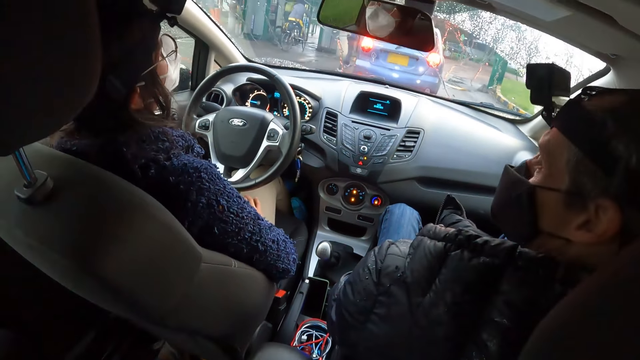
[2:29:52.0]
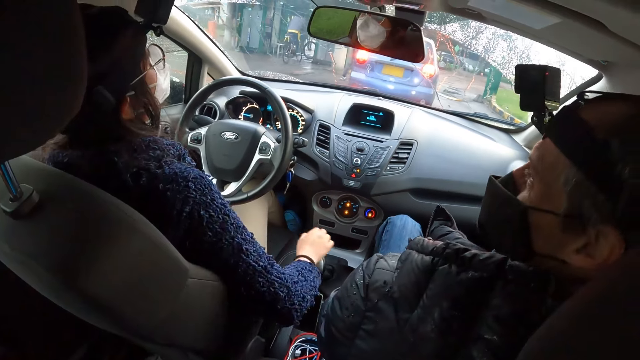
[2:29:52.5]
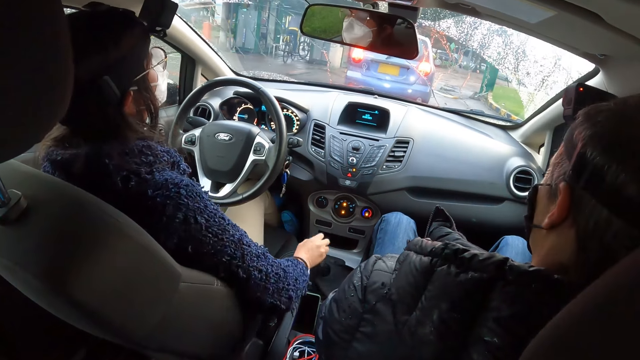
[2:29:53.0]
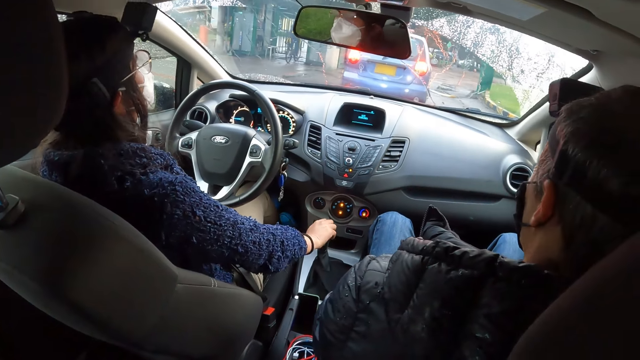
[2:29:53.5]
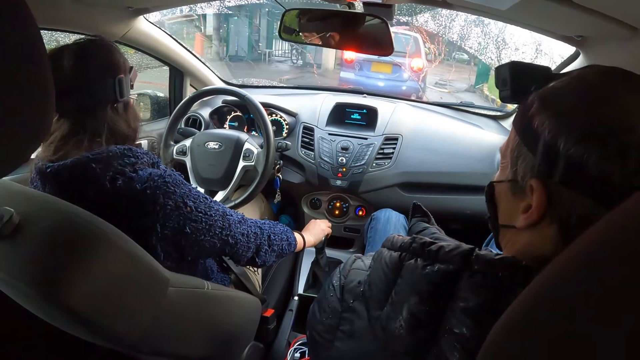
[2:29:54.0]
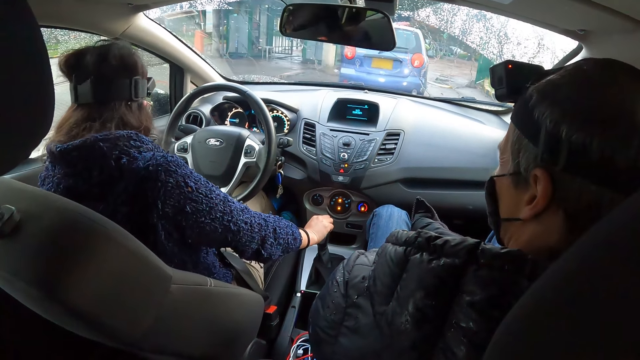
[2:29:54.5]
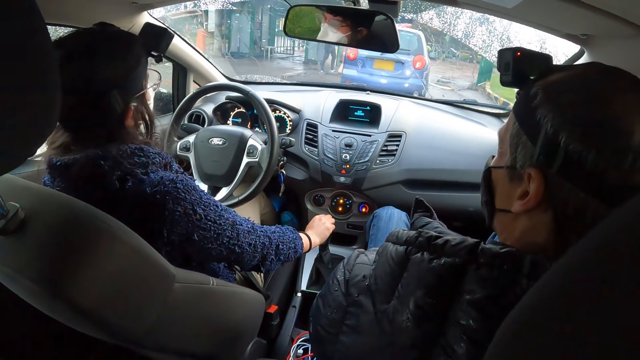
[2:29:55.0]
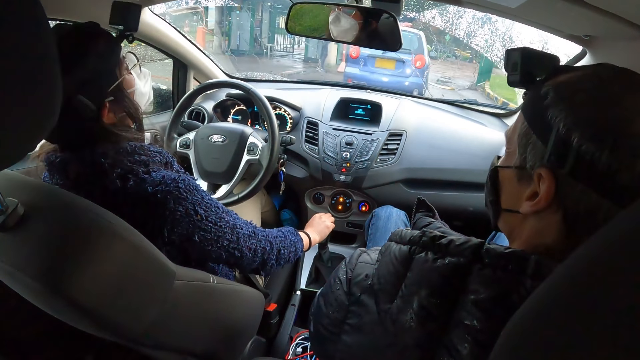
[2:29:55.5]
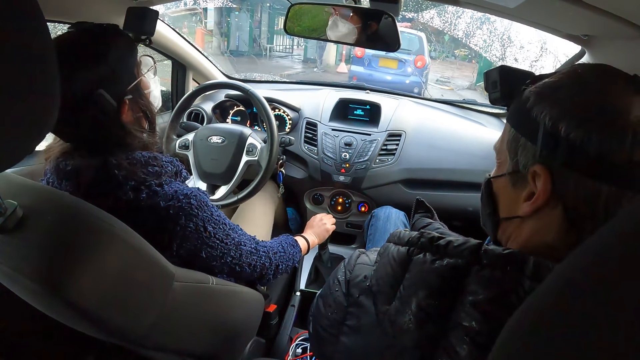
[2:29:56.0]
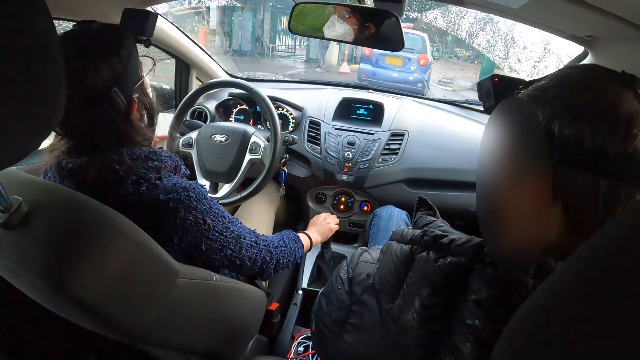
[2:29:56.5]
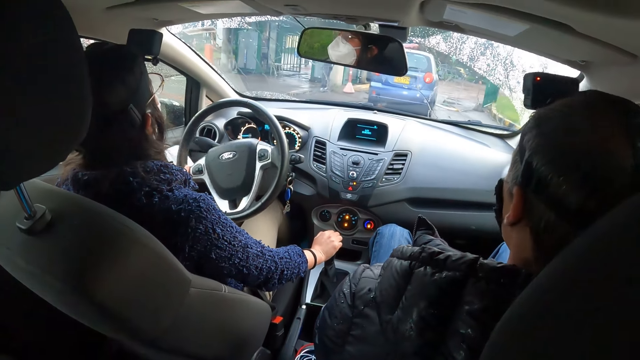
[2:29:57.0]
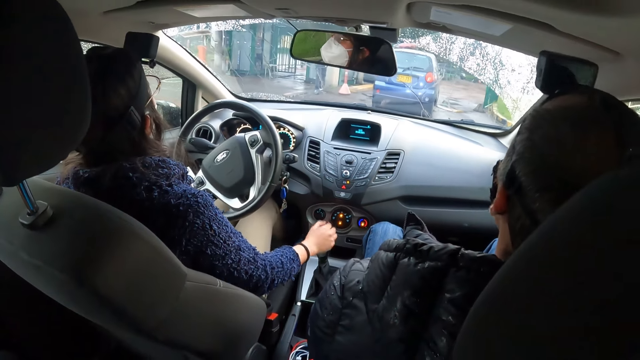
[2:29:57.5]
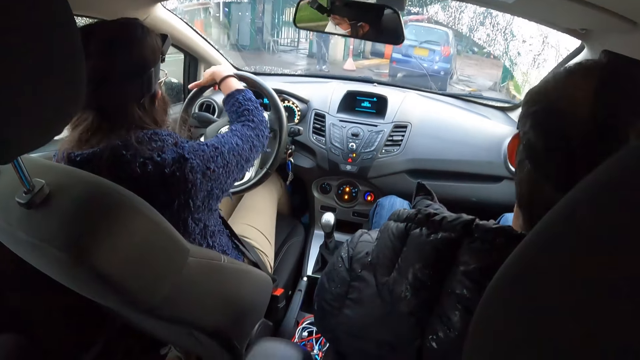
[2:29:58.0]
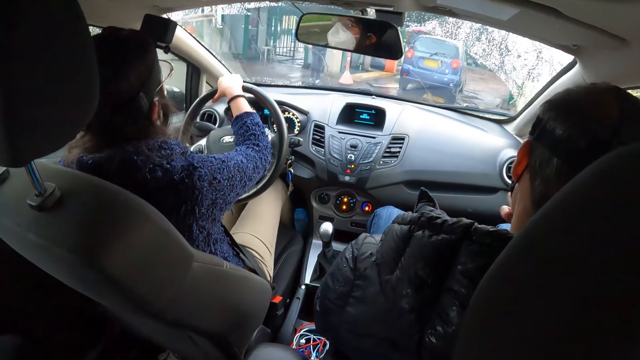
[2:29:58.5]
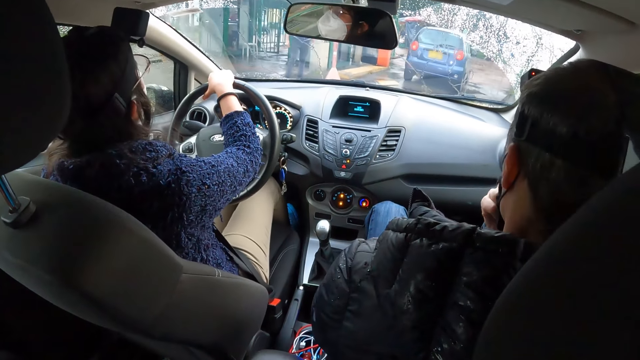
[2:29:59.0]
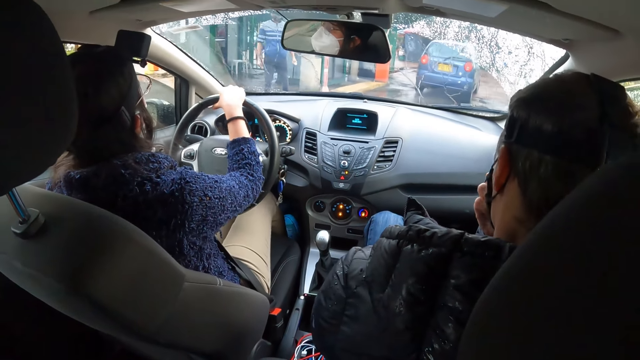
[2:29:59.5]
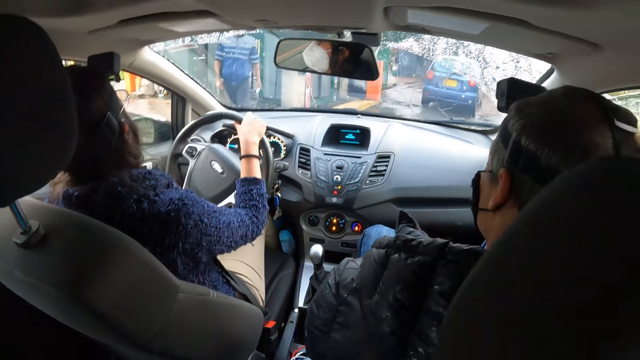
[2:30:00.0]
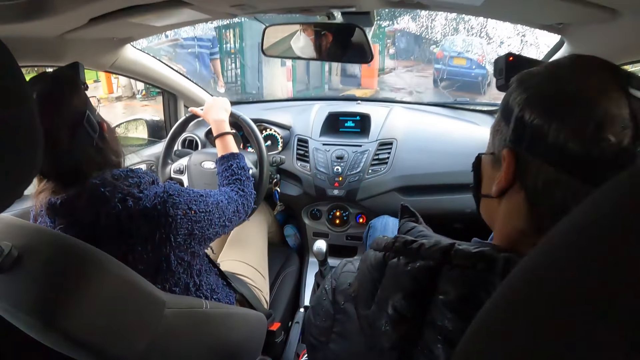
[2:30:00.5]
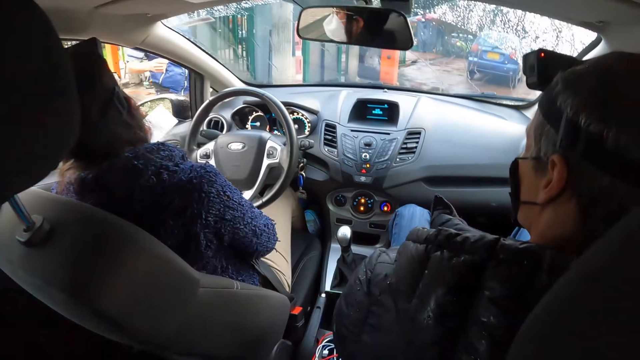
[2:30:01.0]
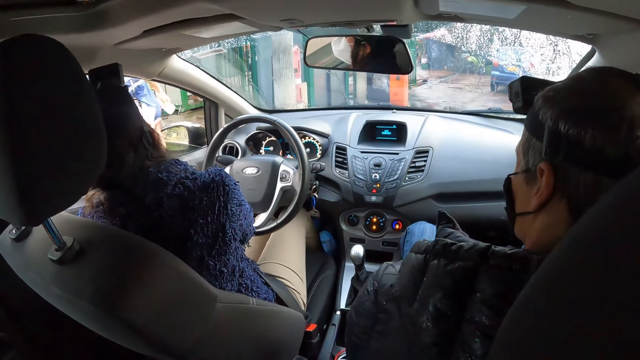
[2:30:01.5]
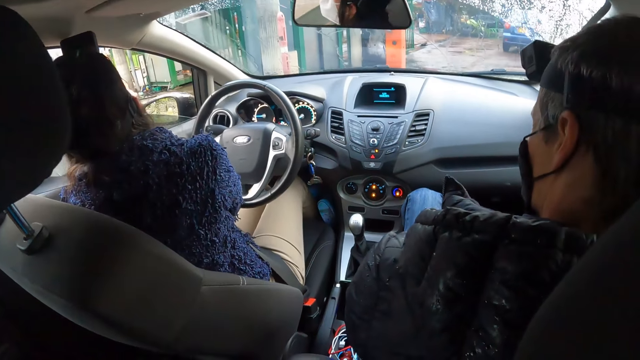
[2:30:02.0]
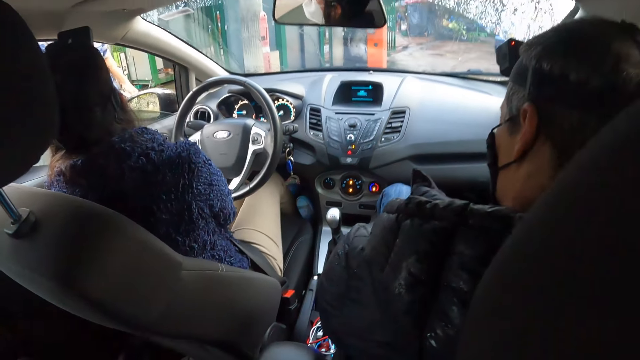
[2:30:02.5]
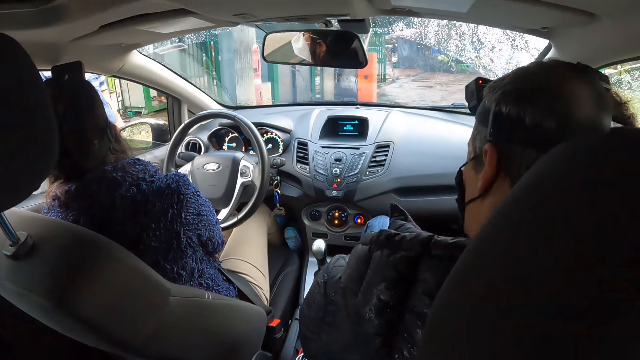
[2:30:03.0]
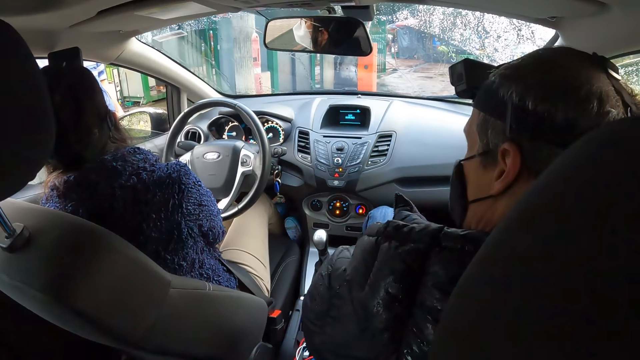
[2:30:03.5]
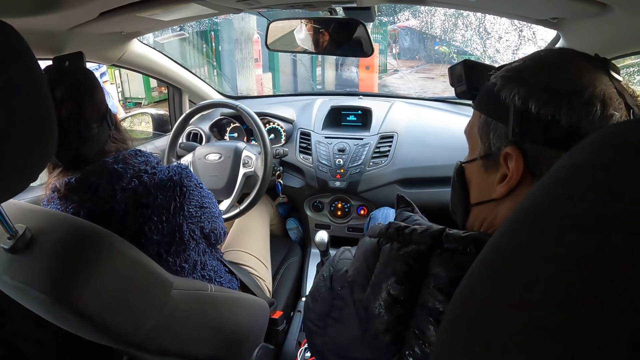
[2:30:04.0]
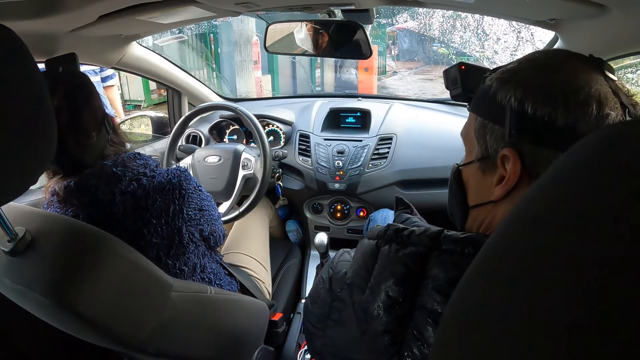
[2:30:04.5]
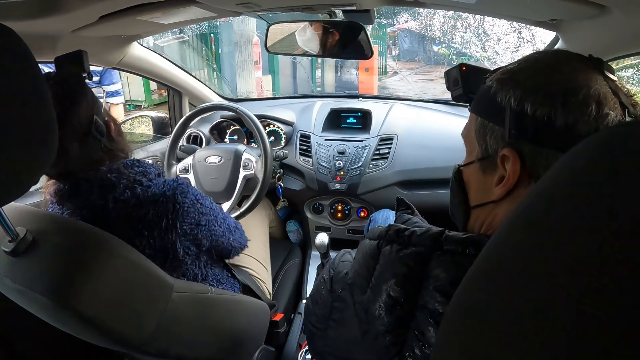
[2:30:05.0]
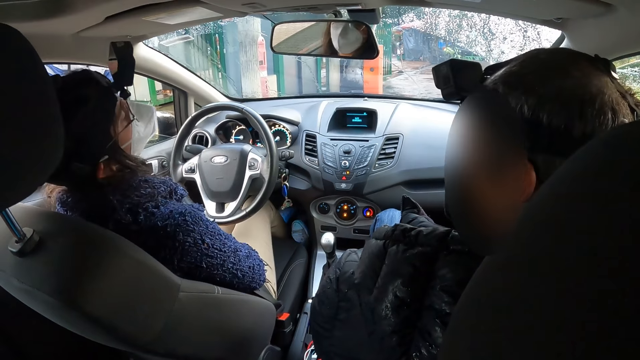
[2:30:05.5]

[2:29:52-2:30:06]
The woman moves the car gear lever with her right hand. The woman drives with her left hand on the steering wheel of the car. The woman drives with both hands on the steering wheel of the car. The man touches a mask on his face with his right hand. The woman gives another man a paper with her left hand and converses with the other man.

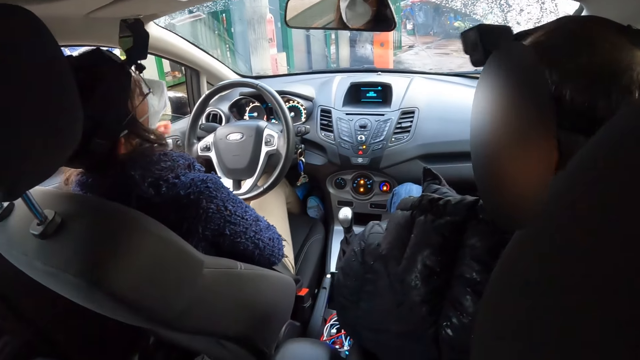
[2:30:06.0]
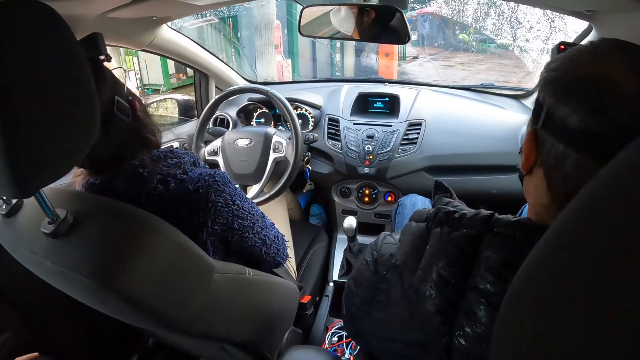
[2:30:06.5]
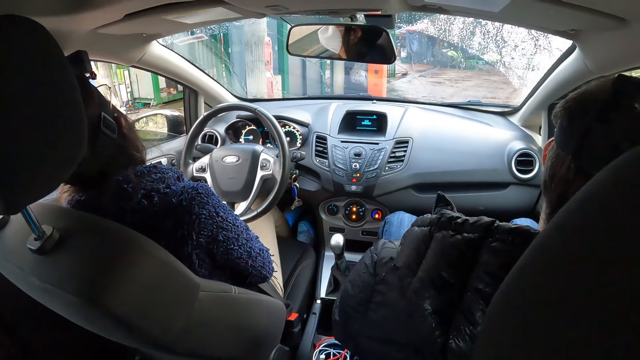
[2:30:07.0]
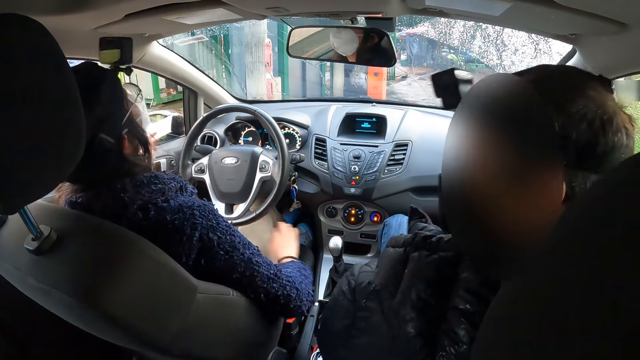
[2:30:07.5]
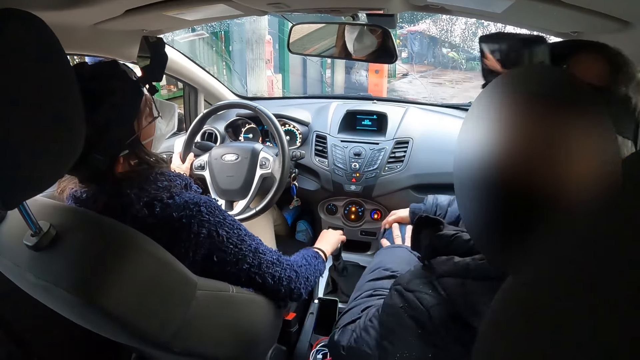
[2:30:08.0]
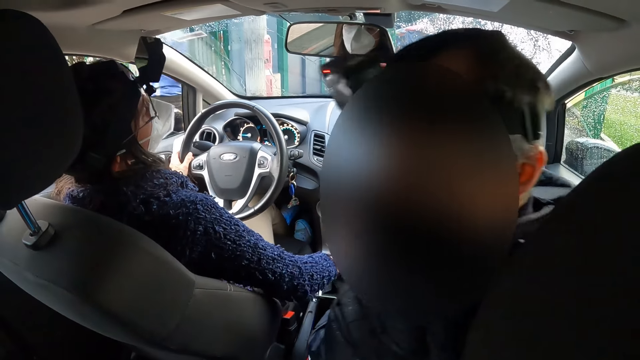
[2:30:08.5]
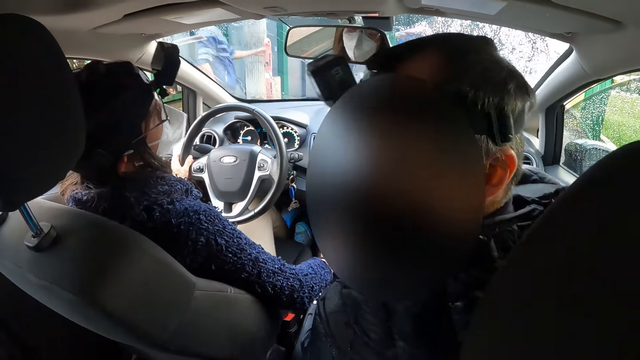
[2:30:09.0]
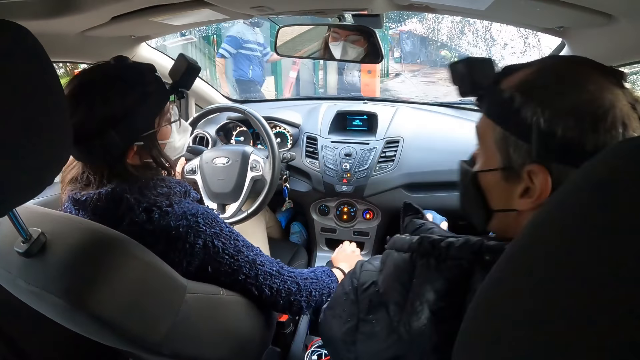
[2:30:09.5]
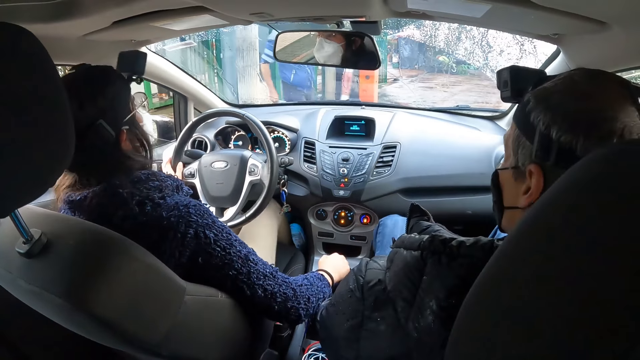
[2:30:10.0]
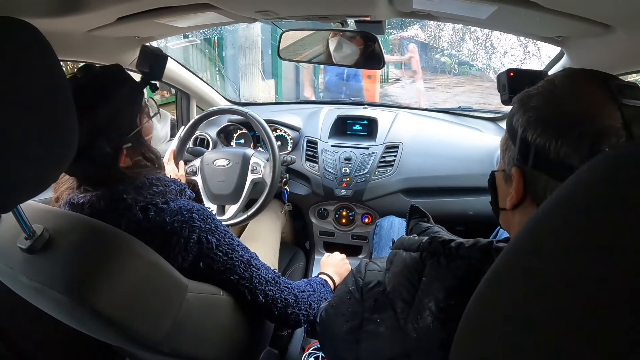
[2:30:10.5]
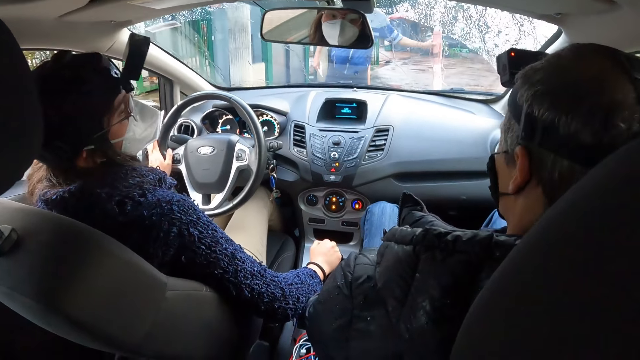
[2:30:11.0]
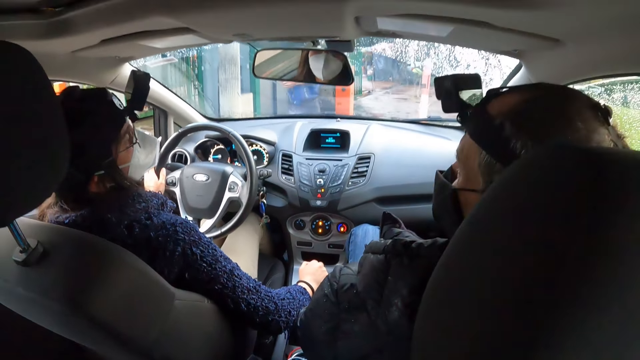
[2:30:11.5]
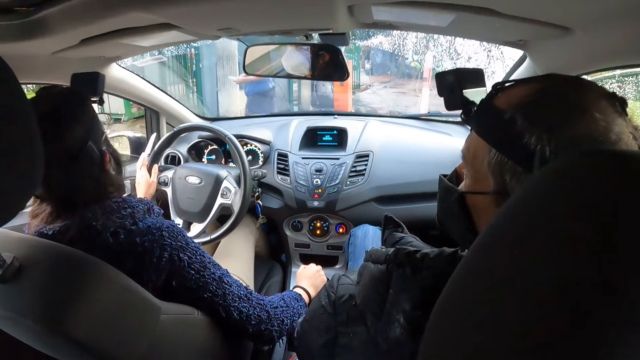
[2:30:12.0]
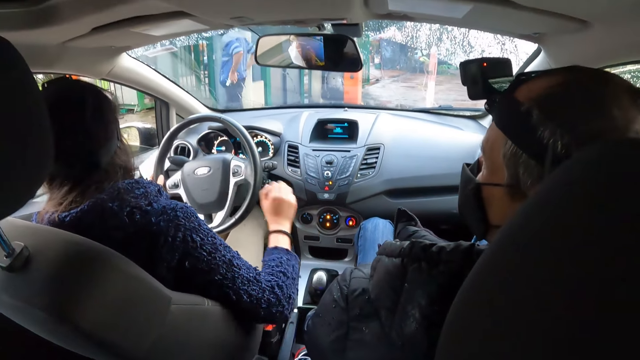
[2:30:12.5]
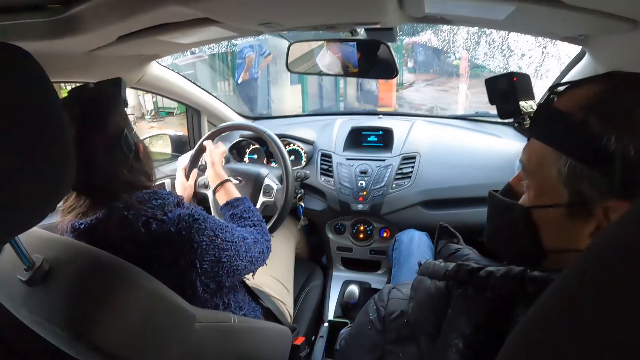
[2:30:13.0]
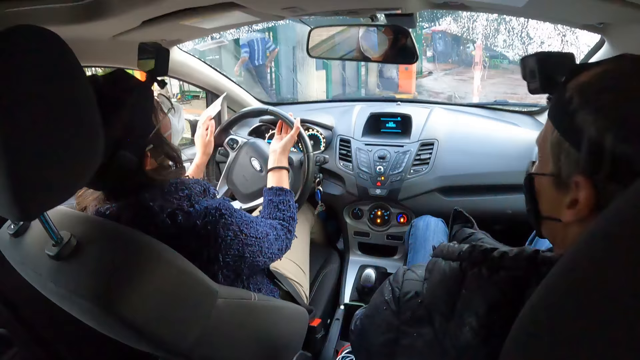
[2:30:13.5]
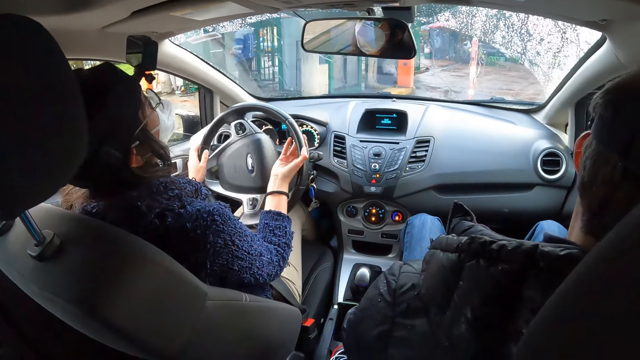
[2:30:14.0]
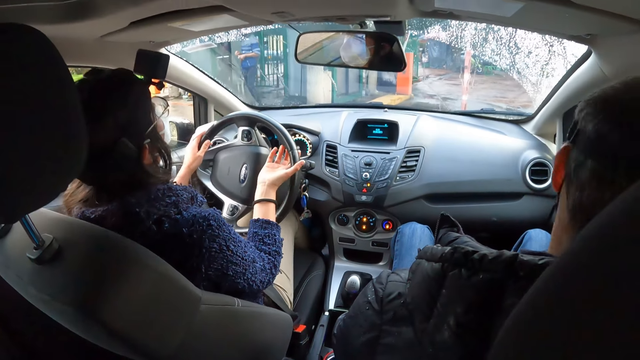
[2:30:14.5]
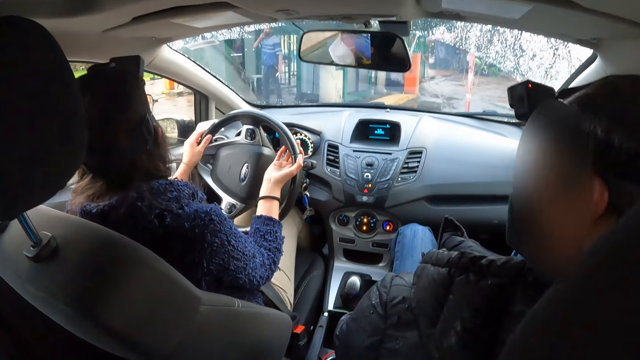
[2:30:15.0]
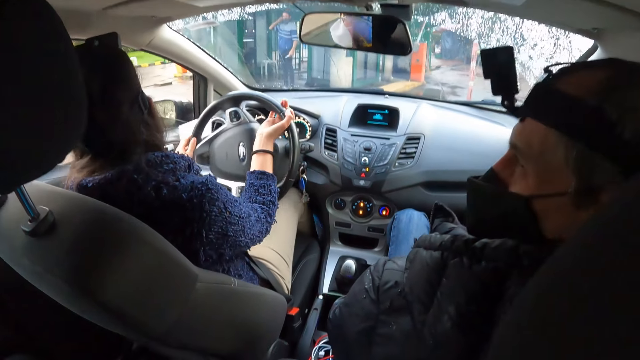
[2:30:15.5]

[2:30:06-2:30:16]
The woman moves the car gear lever with her right hand. The man moves a stick with his left hand. The woman drives with both hands on the steering wheel of the car.
